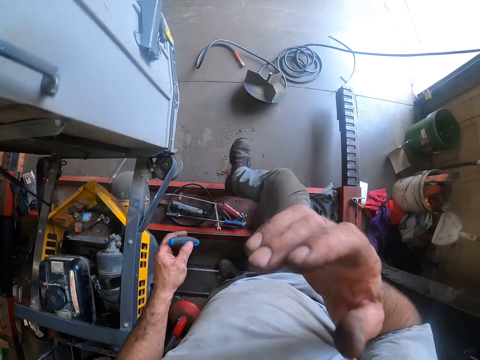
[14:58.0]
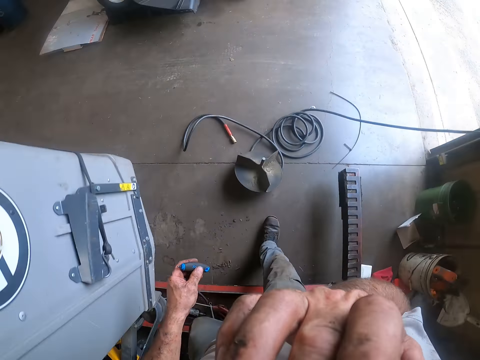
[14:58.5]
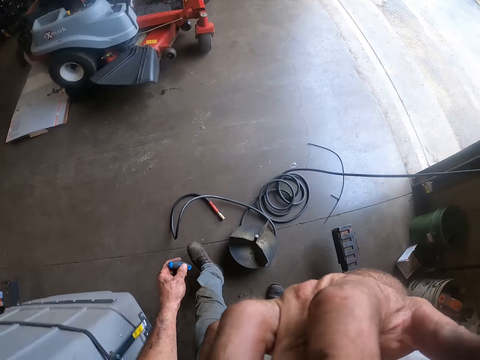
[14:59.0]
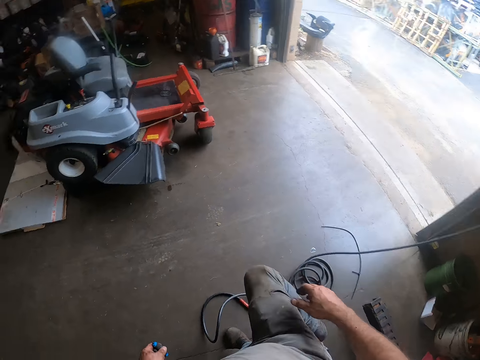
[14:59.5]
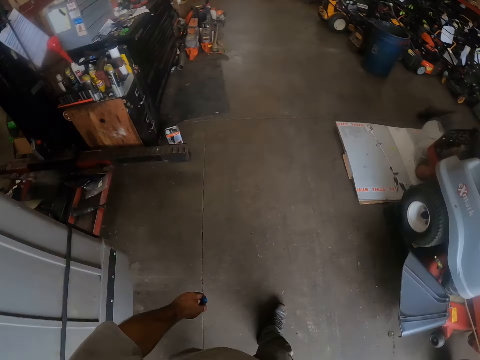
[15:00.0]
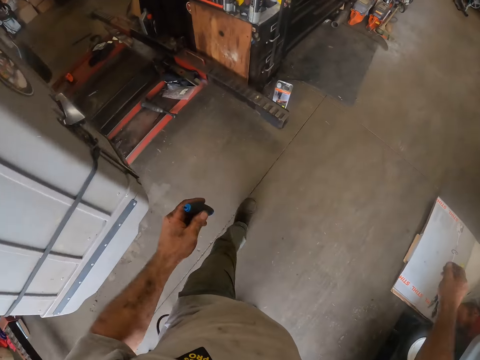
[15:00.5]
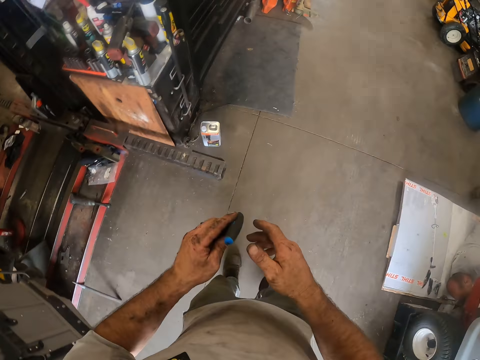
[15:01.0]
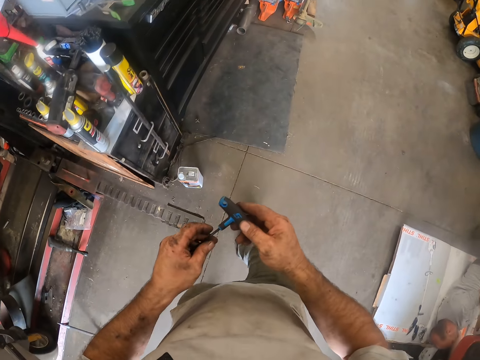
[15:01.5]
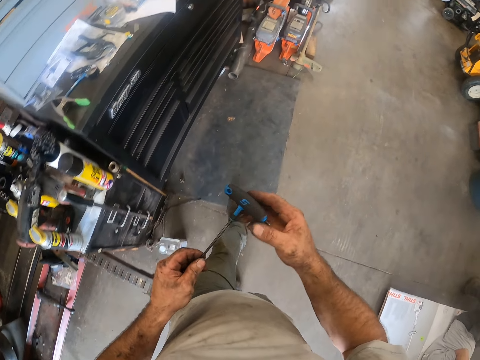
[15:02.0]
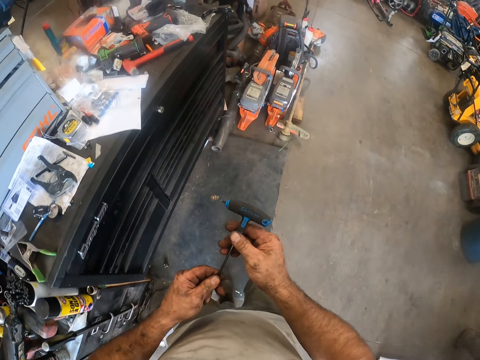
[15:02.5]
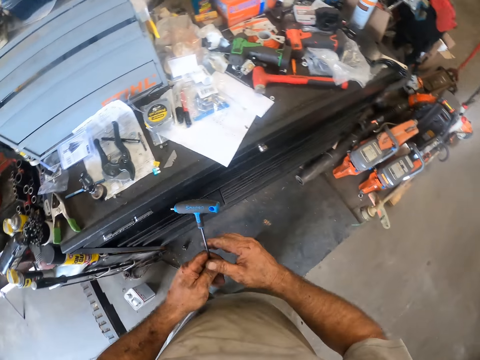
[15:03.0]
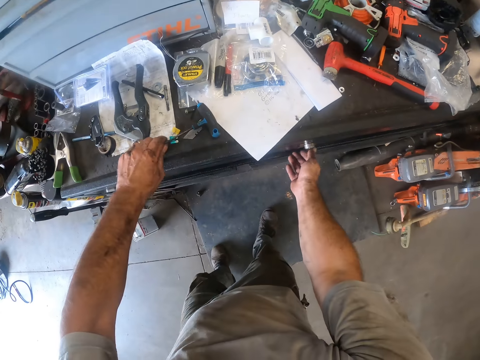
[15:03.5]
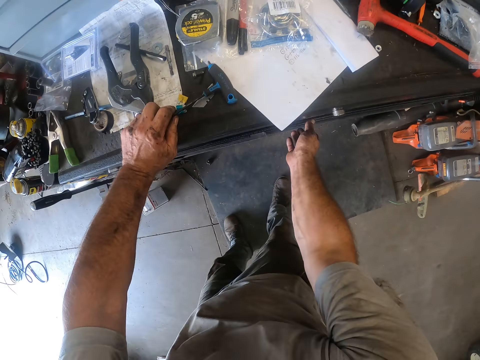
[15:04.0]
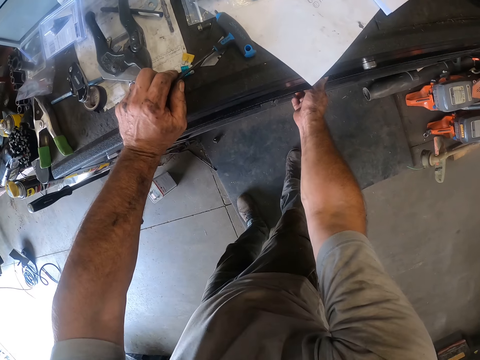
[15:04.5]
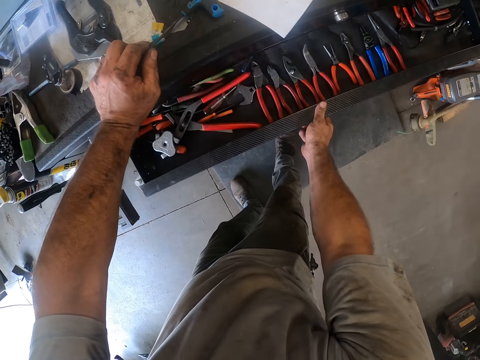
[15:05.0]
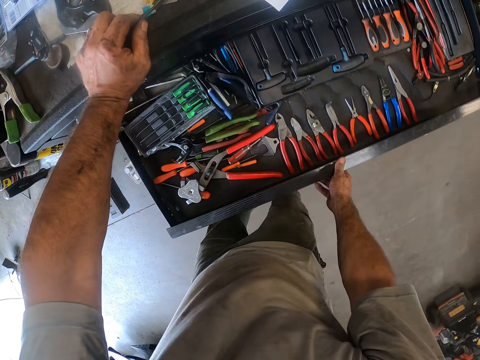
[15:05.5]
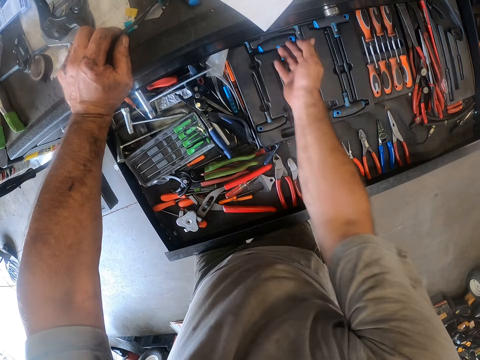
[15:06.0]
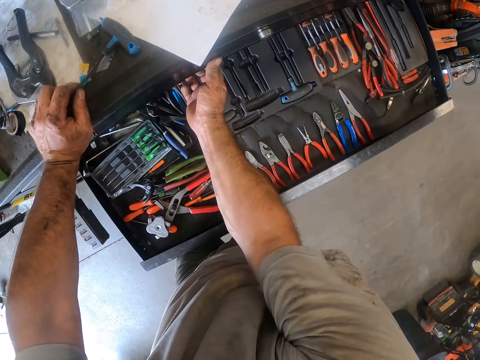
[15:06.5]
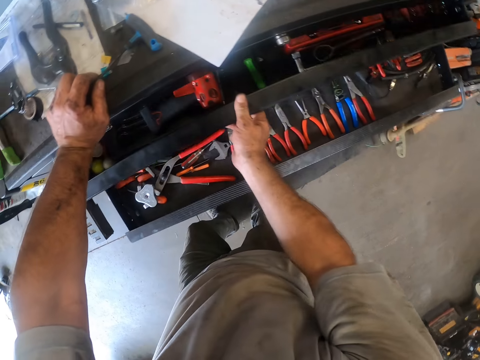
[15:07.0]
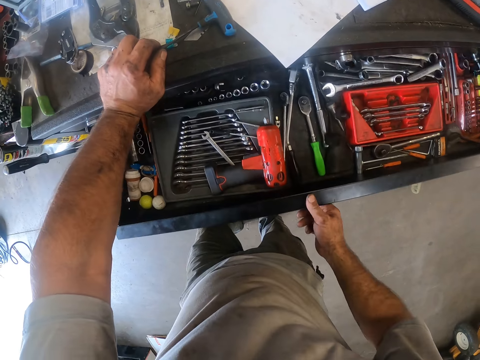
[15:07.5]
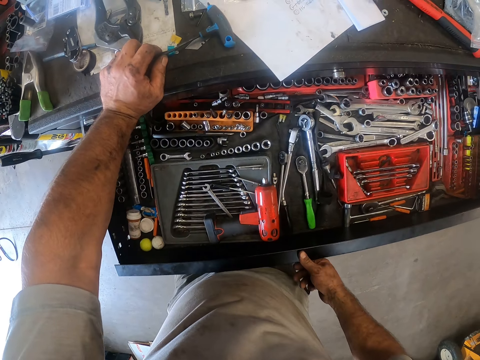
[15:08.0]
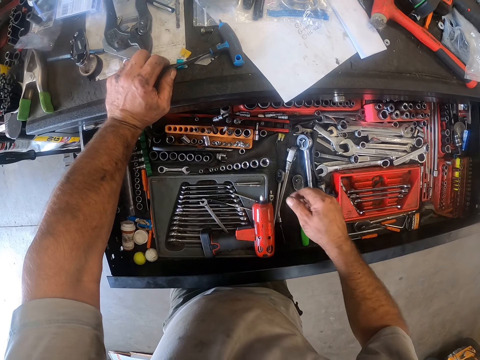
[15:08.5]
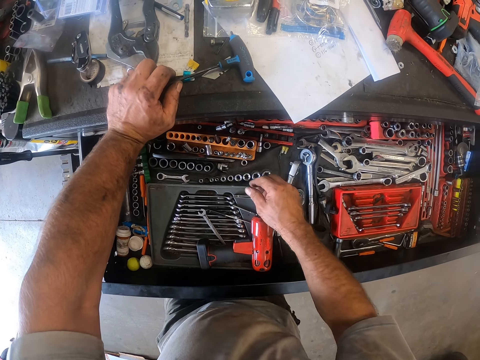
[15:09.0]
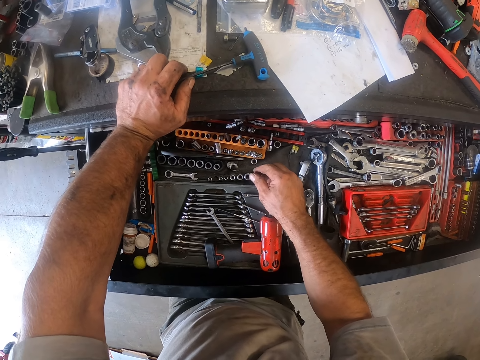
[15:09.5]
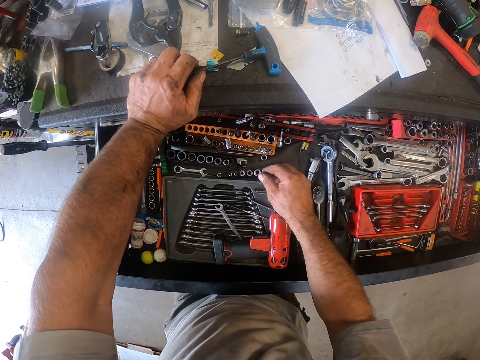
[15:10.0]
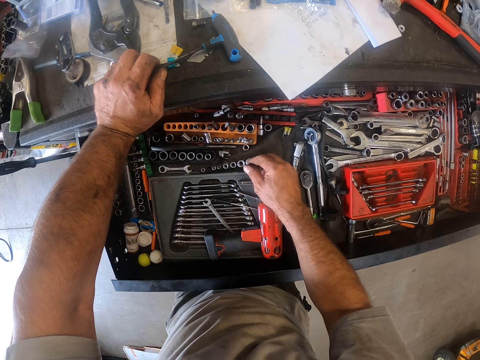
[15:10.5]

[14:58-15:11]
The camera wearer walks from the generator across the mower worktable to a tool cabinet. He touches his face with his right hand. He holds the gimlet or screwdriver. He places his left hand with the gimlet on the tool cabinet. He opens a drawer in the tool cabinet. He leaves the drawer. He opens another drawer in the tool cabinet.

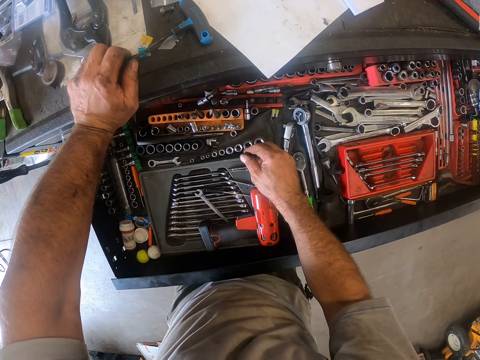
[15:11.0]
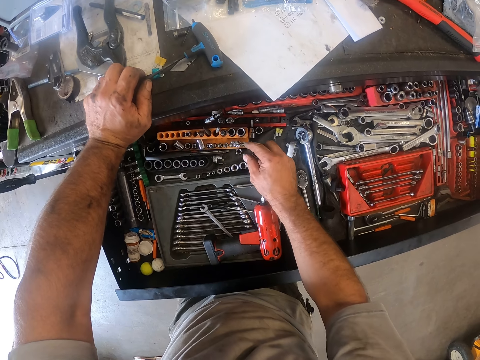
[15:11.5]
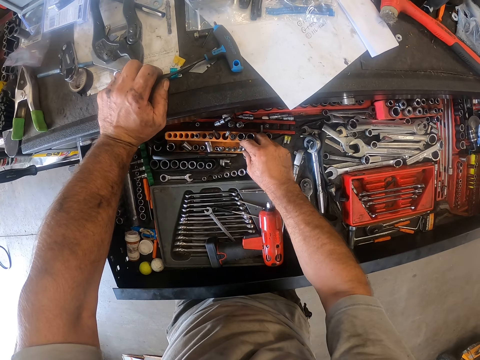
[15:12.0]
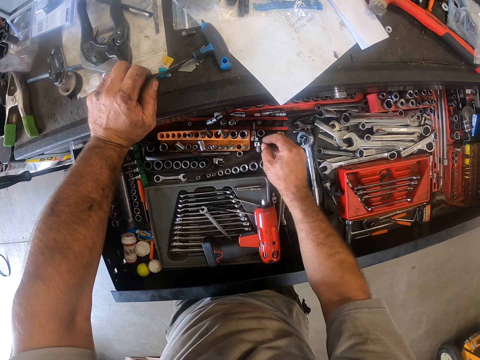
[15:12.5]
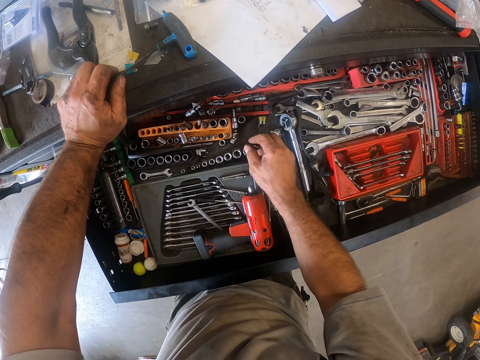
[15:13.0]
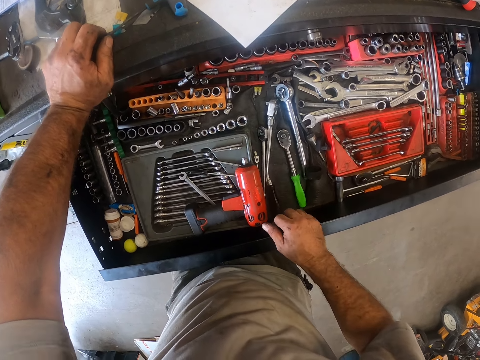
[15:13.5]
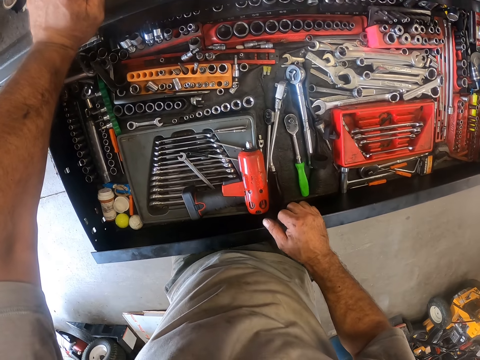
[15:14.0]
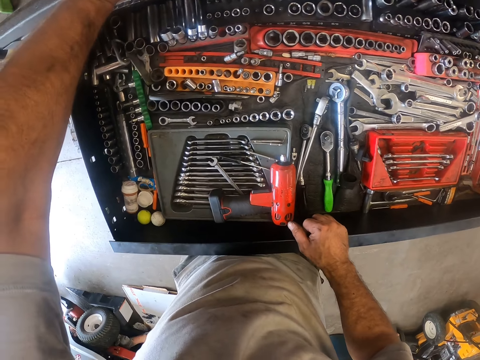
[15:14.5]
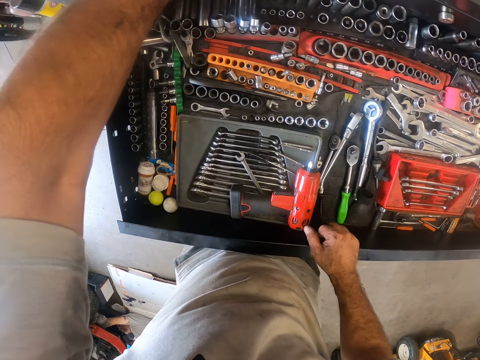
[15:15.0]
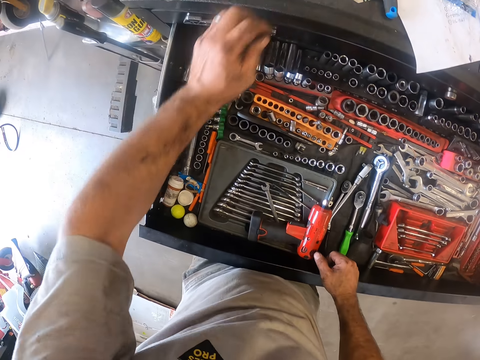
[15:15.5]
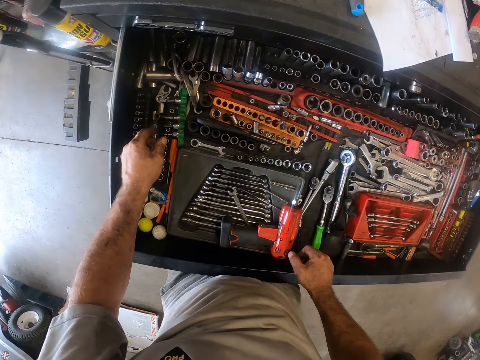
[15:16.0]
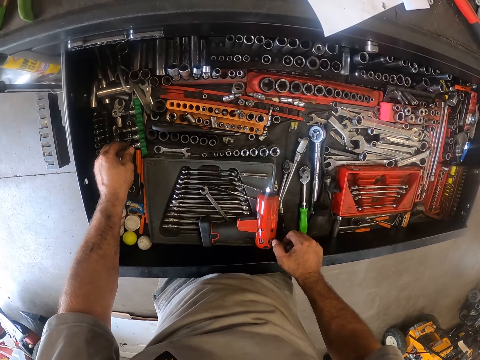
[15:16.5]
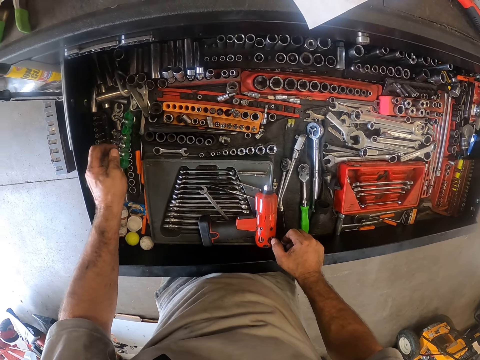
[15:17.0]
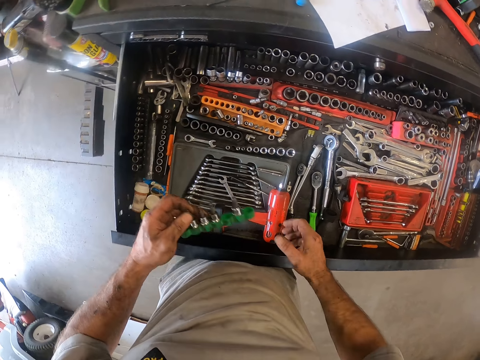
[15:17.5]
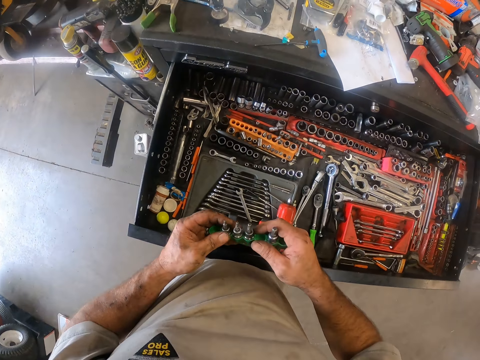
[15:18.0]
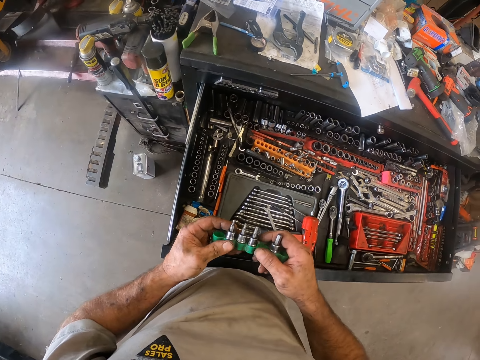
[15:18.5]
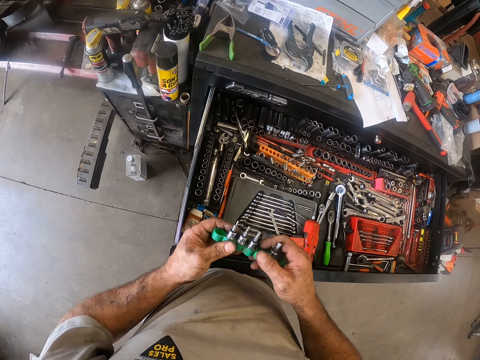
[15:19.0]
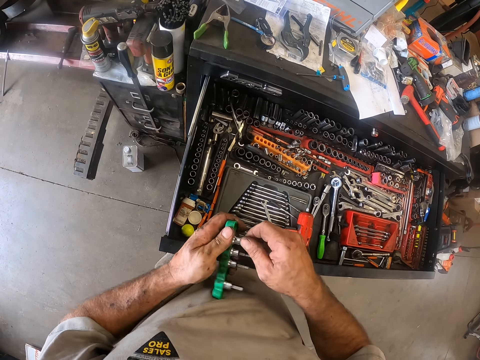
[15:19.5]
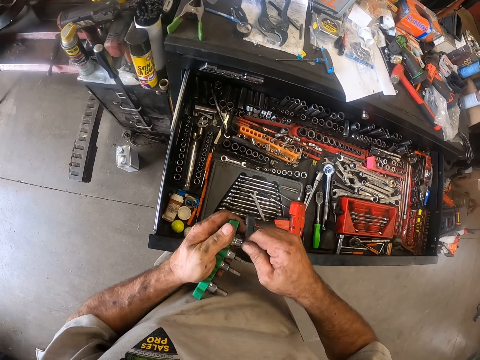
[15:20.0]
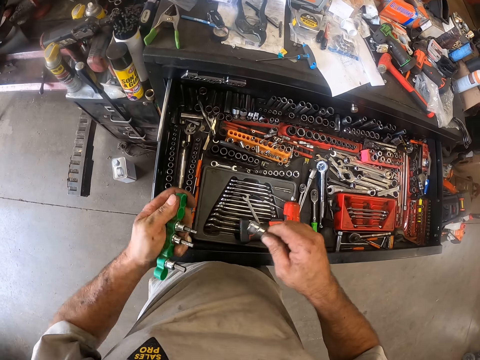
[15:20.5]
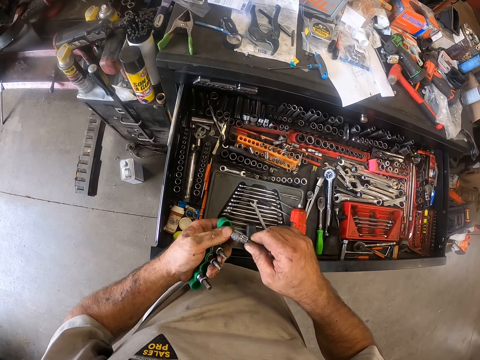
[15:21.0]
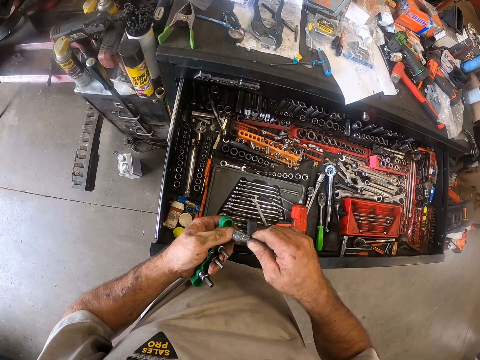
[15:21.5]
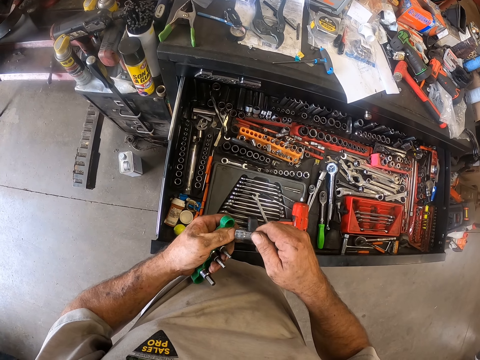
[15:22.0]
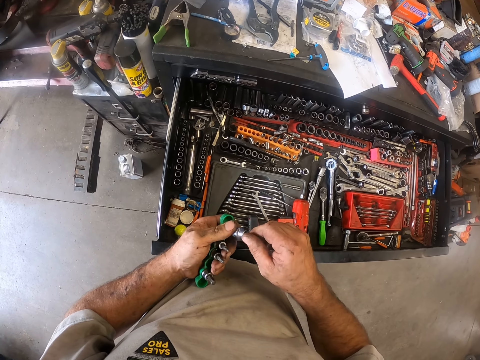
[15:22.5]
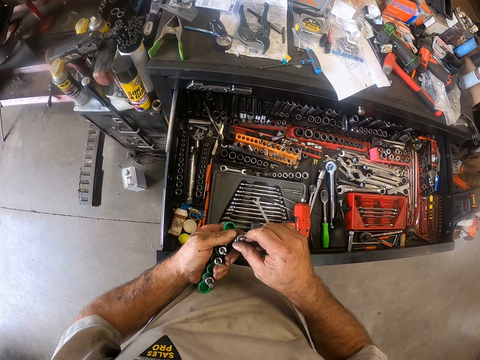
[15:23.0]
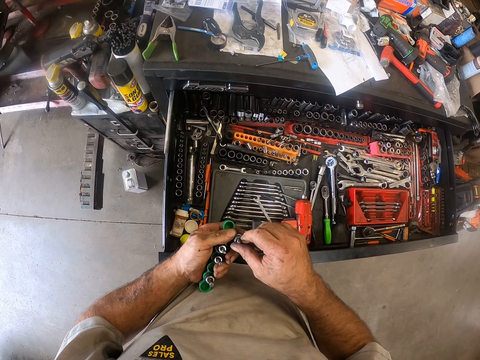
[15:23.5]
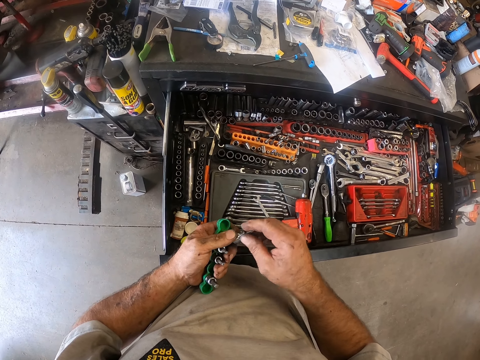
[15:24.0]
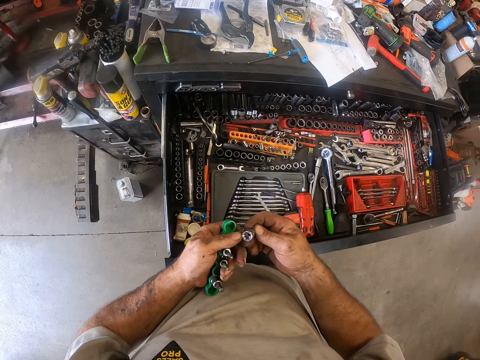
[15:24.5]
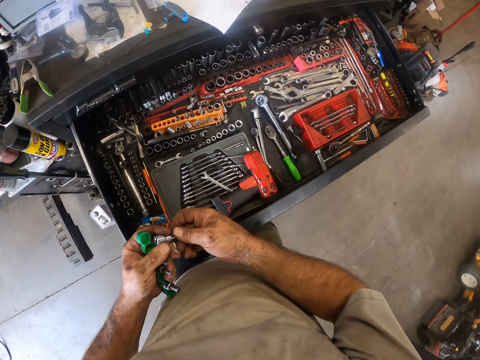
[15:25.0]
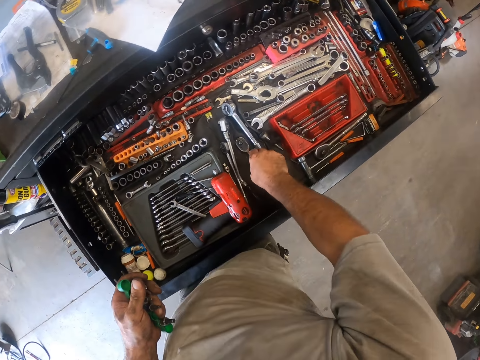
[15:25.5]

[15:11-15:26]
The camera wearer moves a socket wrench in the drawer with his right hand. He touches a nut. He picks a pack of socket wrench from the drawer. He pulls out a socket wrench or bolt. He holds the bolt.
